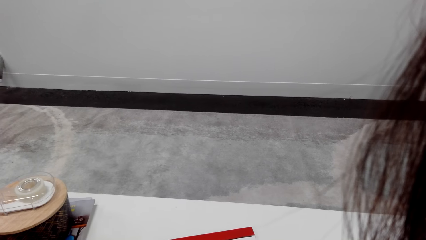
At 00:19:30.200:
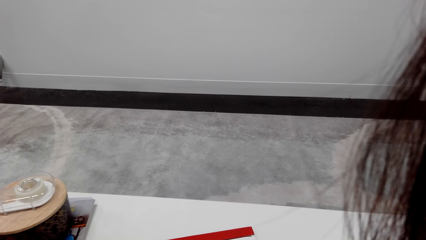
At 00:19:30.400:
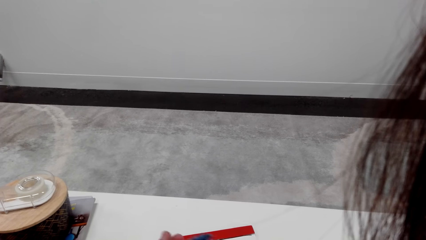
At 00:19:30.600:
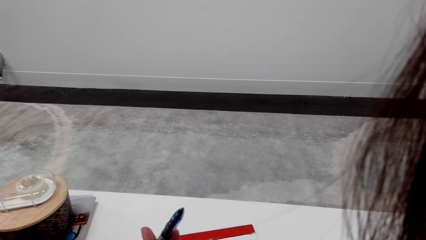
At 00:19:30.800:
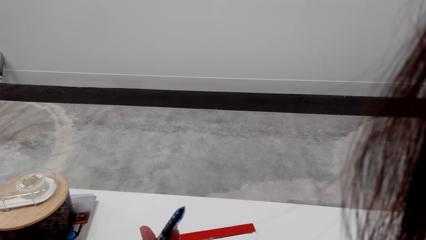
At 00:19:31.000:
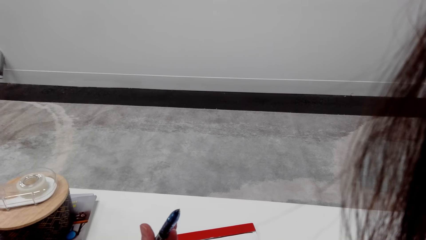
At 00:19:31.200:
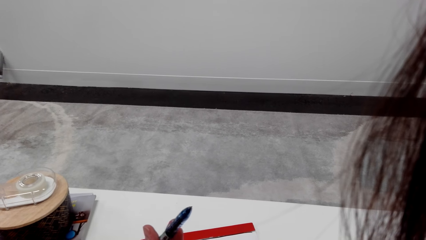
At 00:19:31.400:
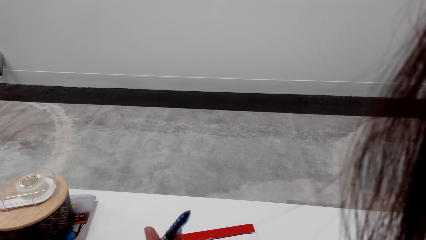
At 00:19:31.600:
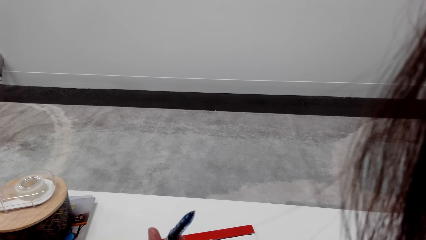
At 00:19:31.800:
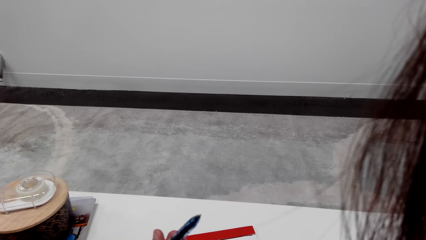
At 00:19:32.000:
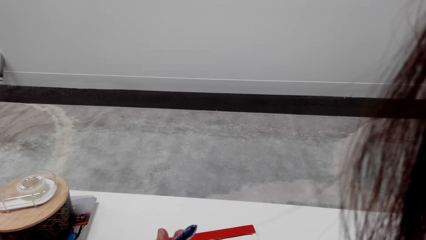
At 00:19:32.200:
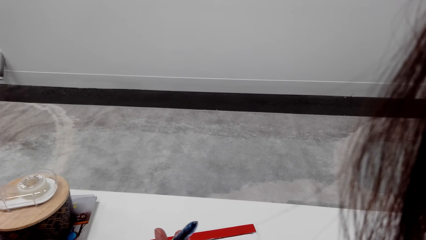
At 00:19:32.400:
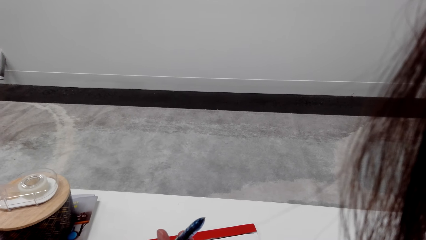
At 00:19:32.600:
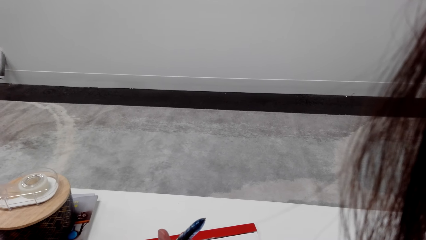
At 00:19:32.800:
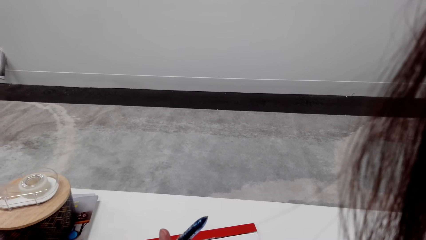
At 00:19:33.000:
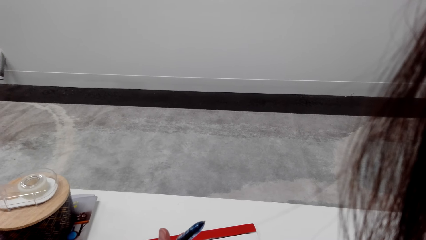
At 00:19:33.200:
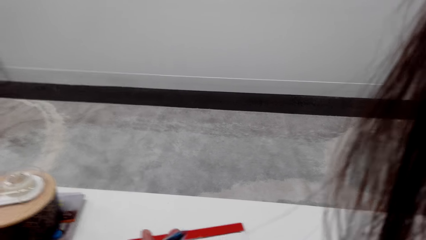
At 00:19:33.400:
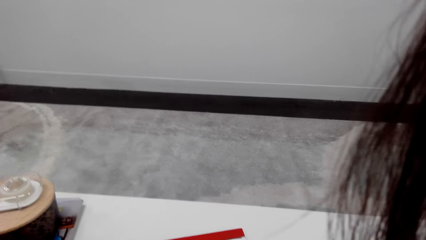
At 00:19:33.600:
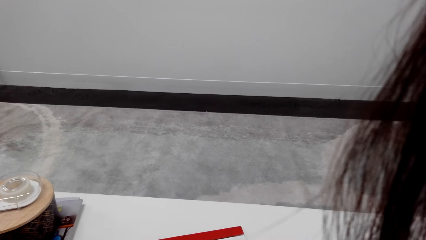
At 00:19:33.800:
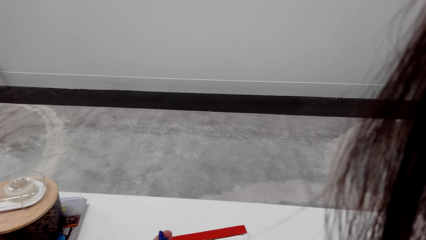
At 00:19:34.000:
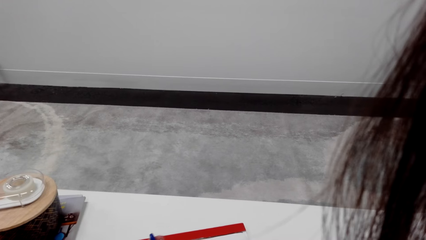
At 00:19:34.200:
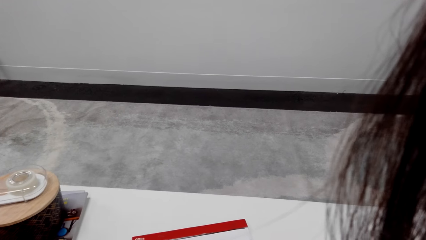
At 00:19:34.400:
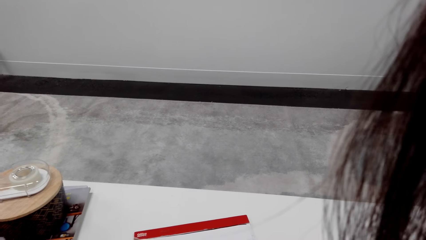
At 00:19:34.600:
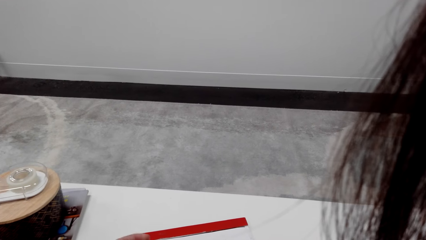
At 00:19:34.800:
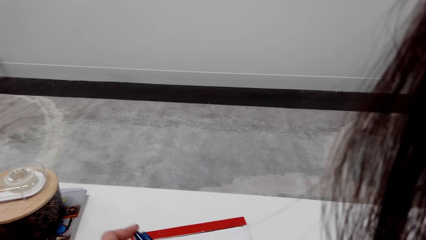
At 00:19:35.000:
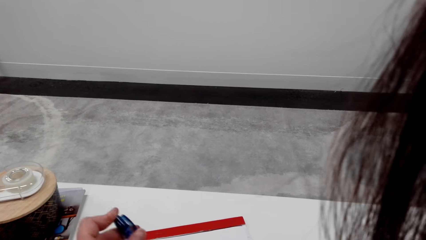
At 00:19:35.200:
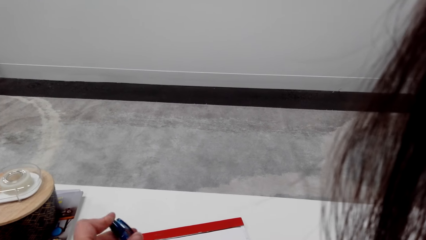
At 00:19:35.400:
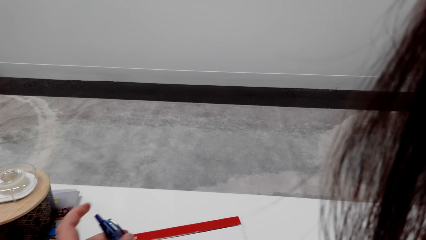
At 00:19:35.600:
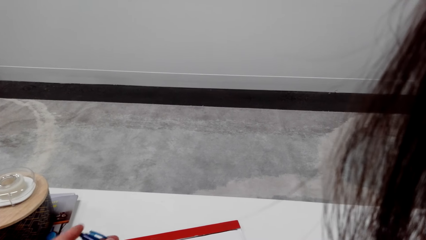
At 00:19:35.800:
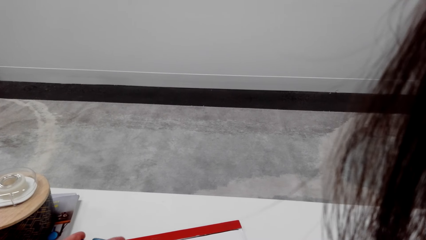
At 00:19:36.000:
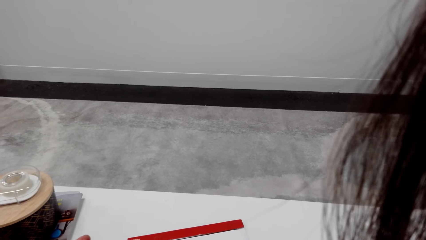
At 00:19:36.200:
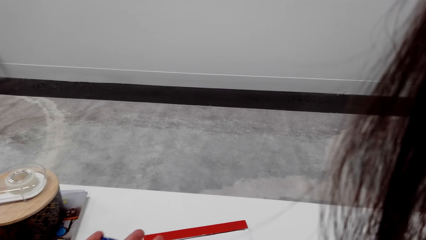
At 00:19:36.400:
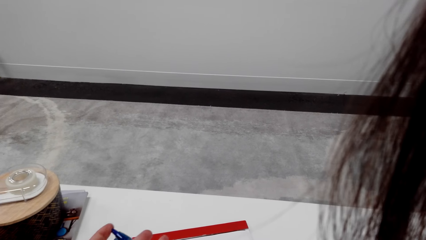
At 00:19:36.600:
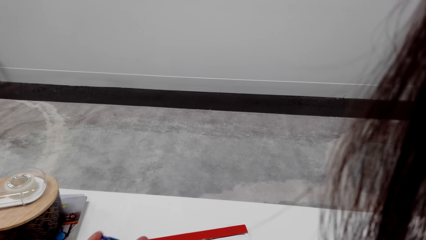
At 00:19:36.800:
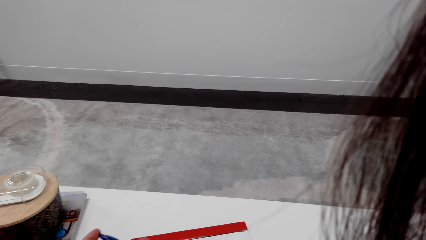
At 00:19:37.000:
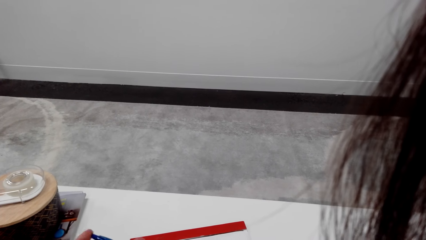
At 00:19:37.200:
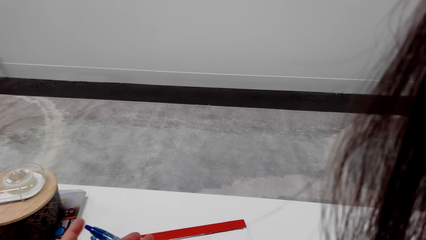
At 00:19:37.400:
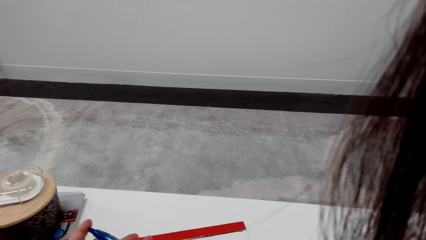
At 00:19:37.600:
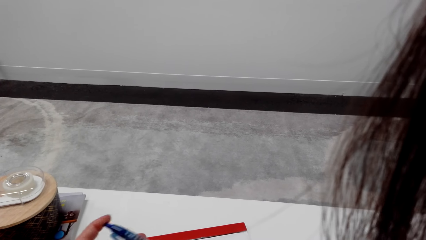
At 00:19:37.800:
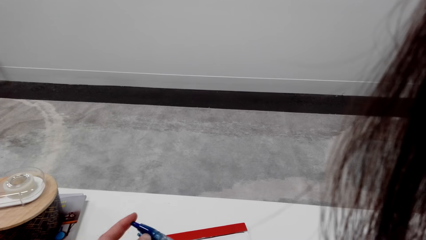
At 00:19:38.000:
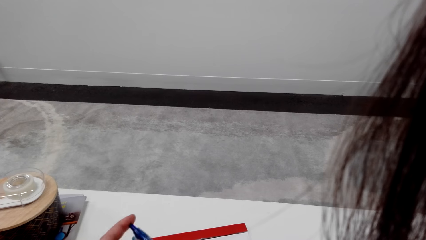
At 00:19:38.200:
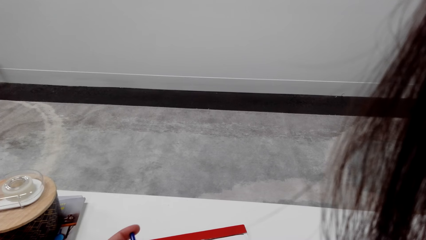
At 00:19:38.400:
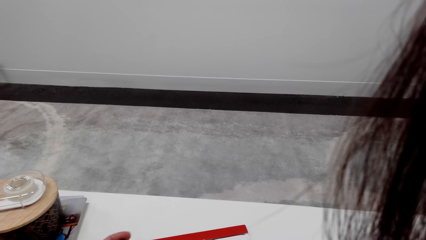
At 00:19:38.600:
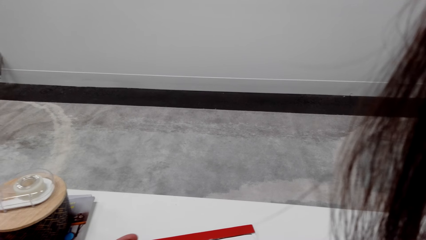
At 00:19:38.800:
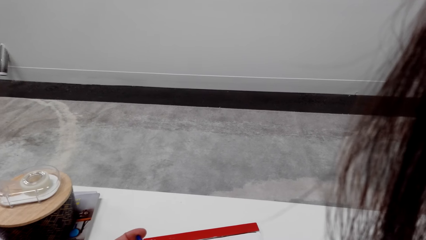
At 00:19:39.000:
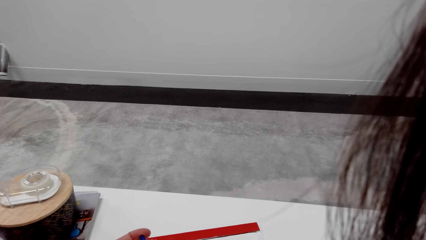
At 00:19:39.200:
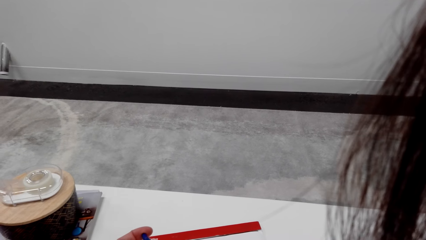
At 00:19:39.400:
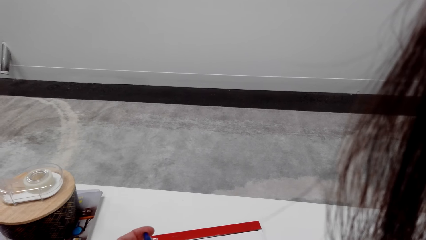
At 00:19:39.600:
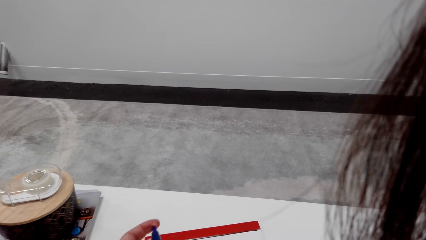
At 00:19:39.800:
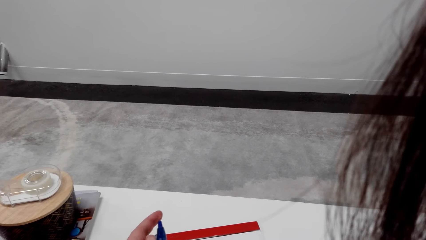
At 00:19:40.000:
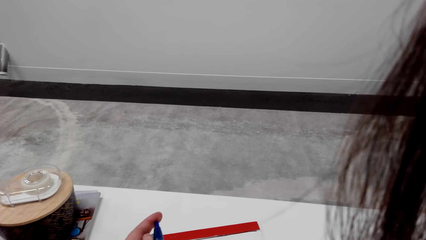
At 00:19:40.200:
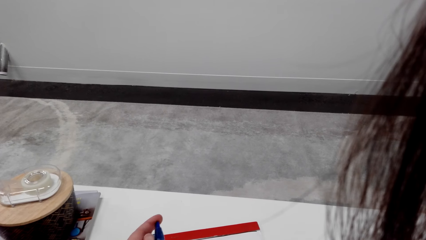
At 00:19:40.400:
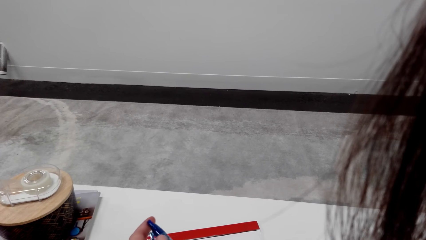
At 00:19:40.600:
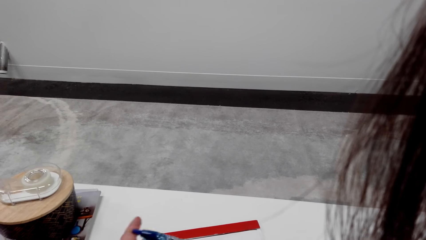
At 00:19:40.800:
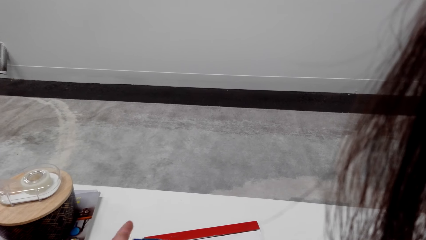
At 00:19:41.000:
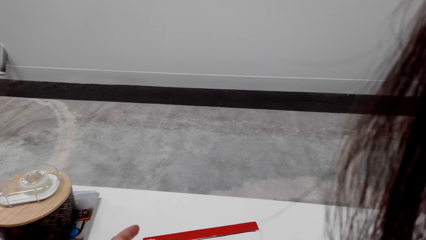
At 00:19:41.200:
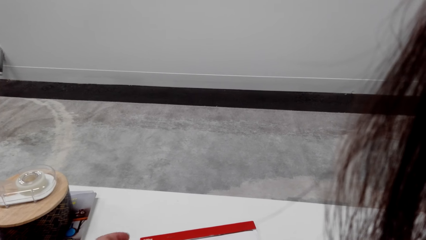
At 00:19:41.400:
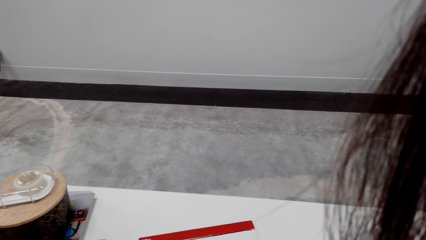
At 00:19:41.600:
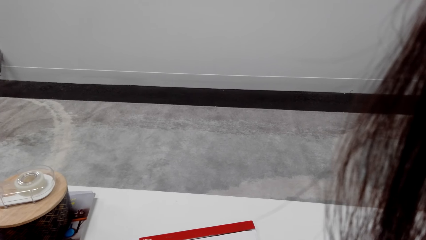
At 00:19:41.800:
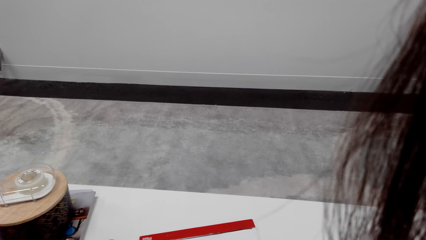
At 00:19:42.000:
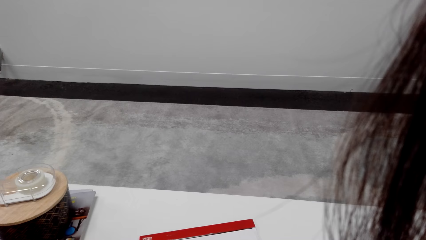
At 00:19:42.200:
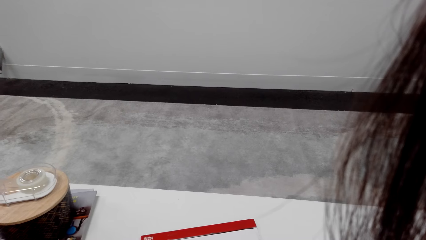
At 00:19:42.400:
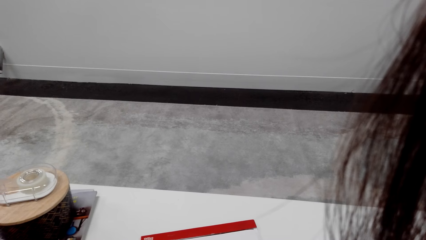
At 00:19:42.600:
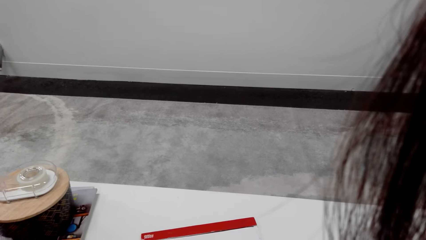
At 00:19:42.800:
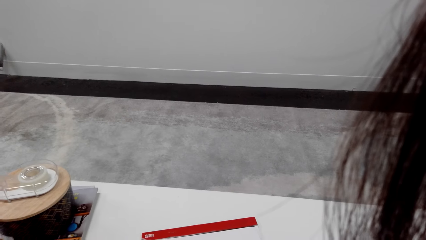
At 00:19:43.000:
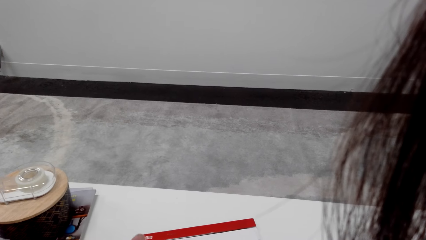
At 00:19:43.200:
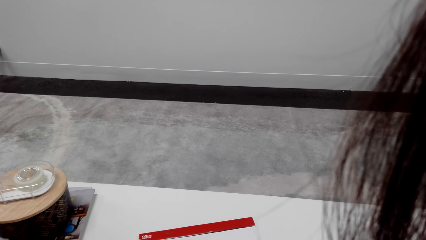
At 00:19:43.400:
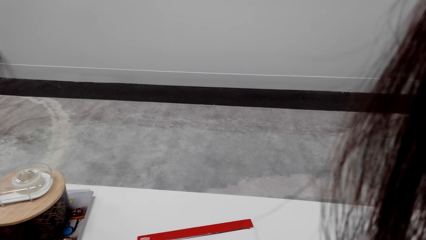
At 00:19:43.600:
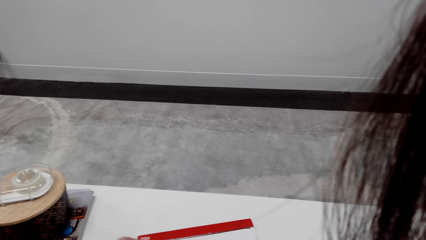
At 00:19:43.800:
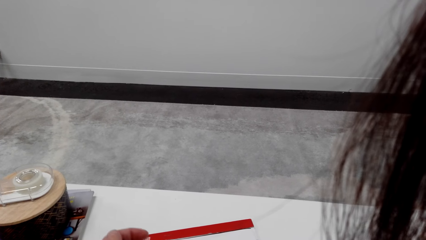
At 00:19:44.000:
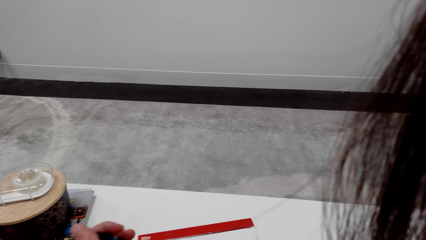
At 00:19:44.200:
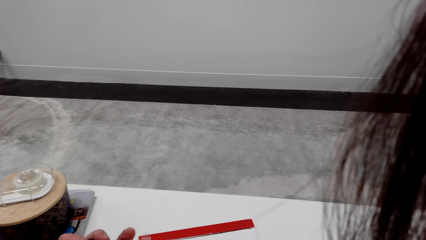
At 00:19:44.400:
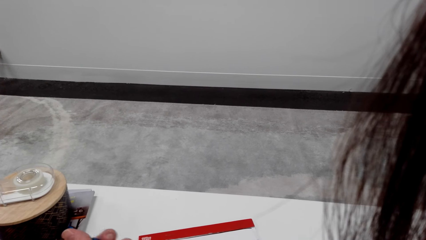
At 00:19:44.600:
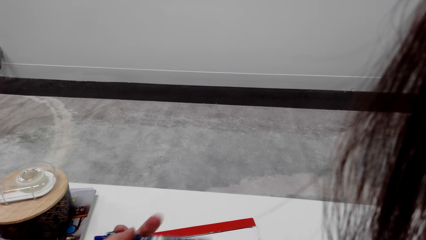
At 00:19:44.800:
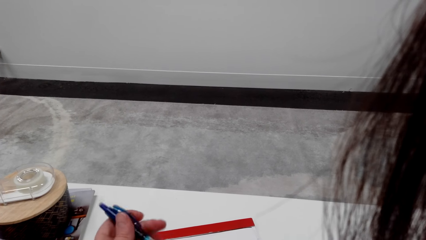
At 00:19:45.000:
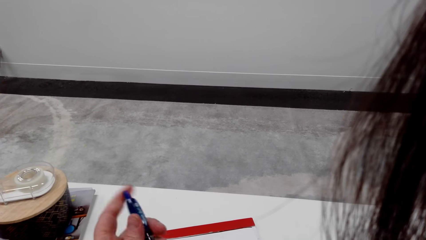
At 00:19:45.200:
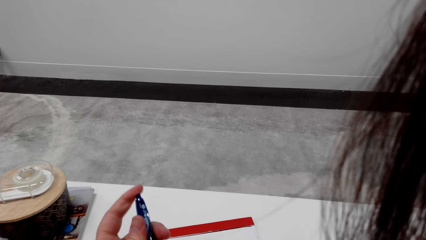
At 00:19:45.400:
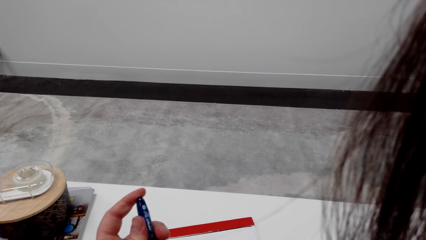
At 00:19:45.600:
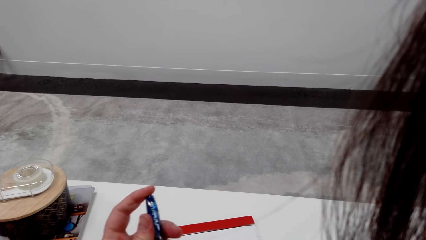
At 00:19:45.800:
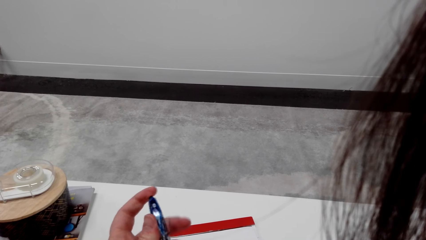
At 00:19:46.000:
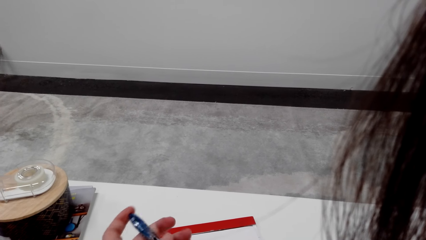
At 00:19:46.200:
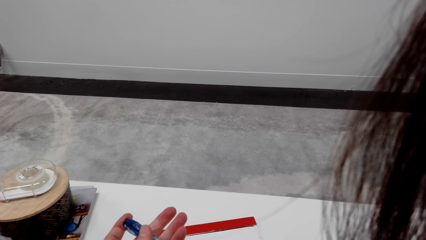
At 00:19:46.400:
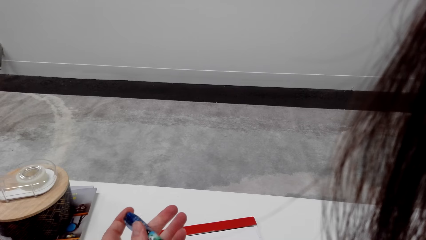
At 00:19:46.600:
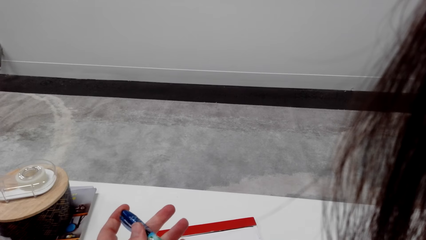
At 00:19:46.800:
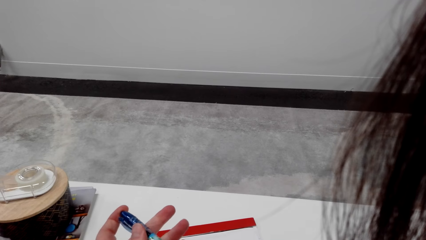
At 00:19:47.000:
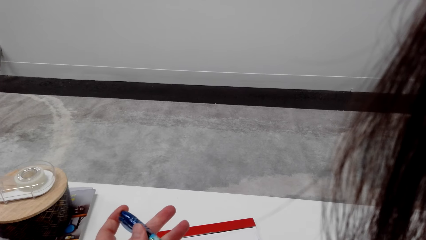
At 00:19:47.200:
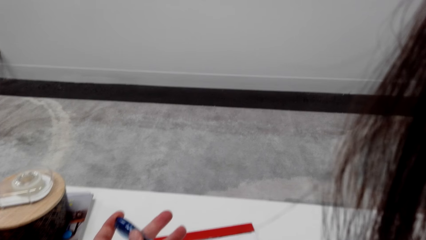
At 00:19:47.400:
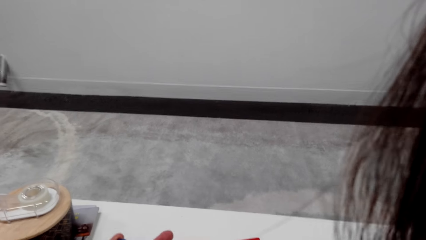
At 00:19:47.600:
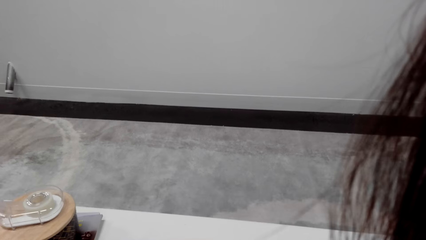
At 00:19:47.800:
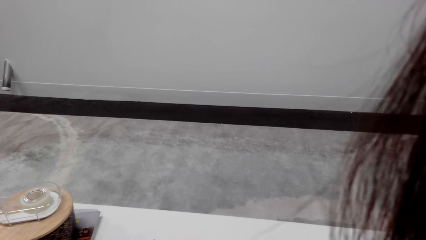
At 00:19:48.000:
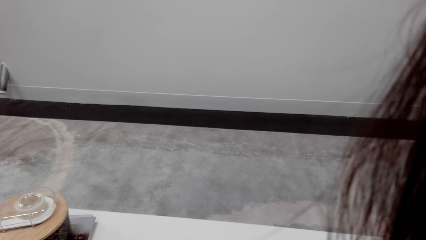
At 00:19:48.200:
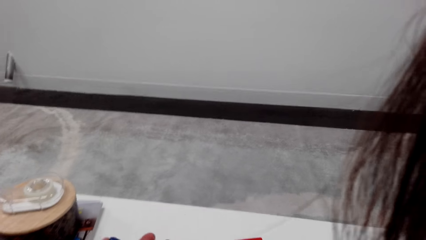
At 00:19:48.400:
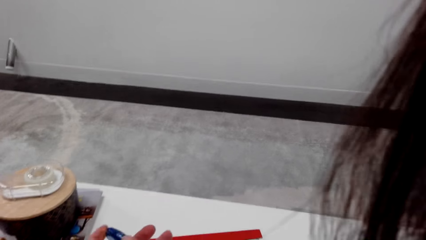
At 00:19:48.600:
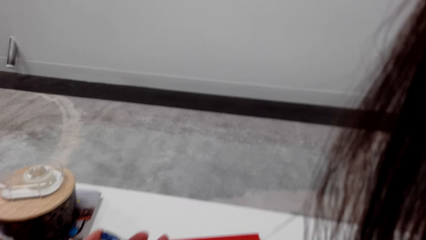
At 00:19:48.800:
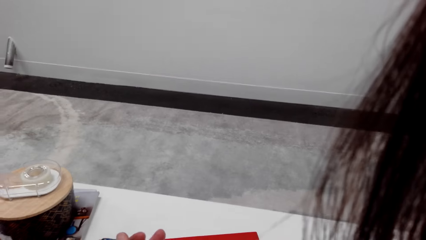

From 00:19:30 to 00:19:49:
The camera wearer holds a pen. They look around a room. They hold the pen. They look around the room. They hold the pen. They look around the room.
